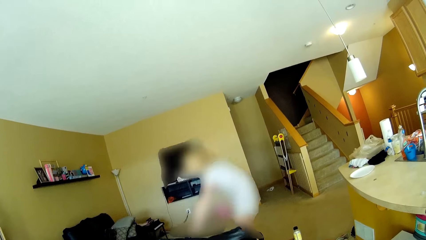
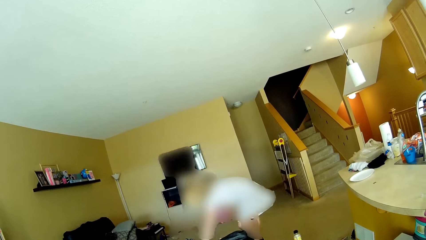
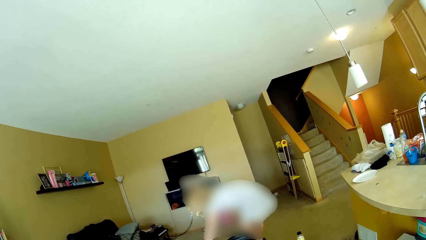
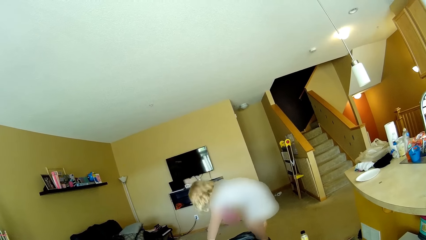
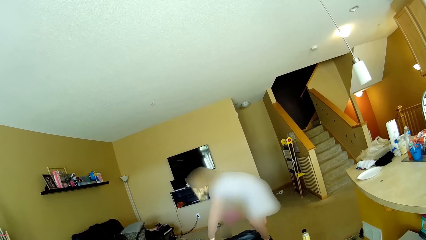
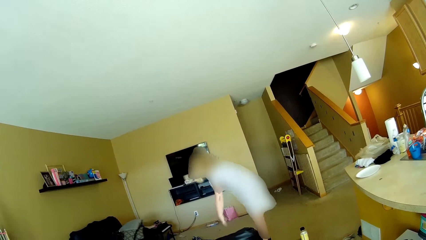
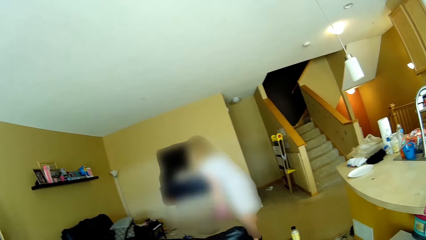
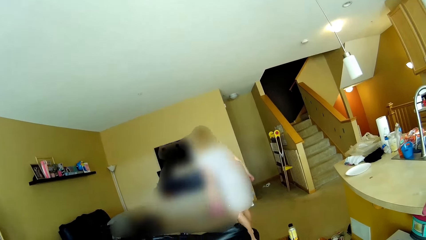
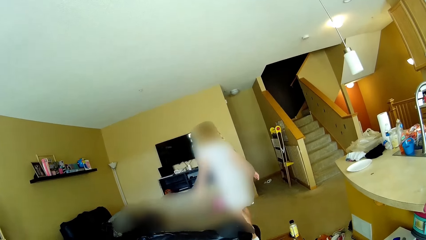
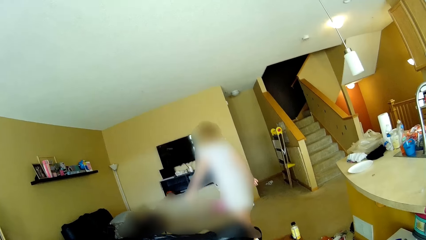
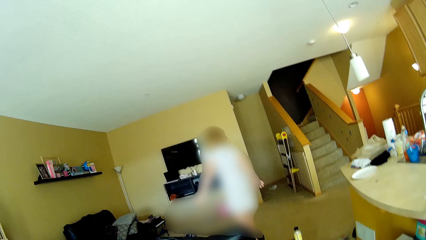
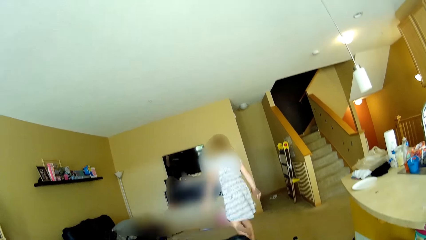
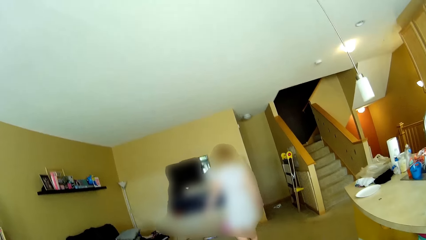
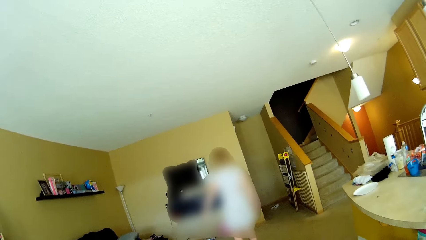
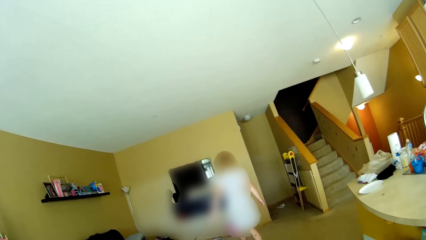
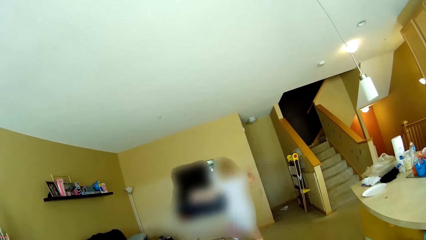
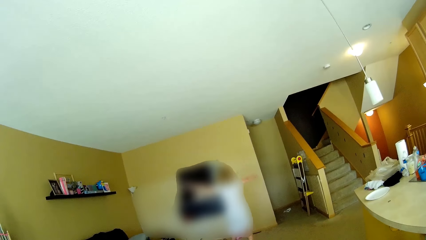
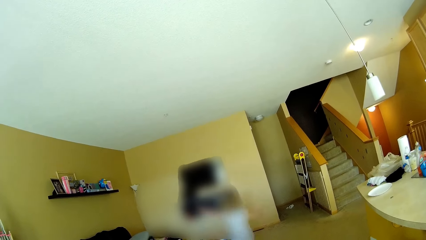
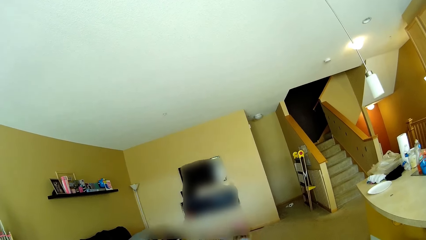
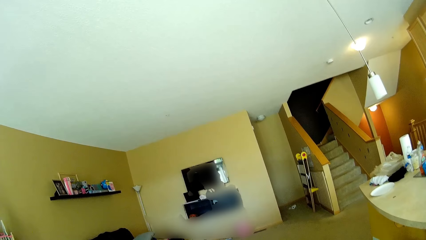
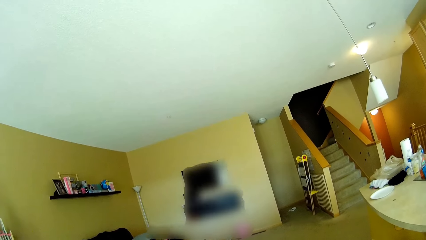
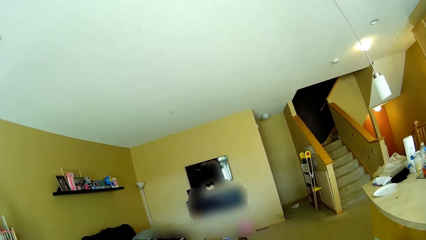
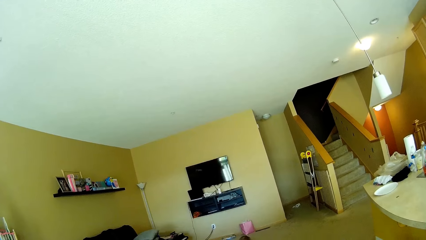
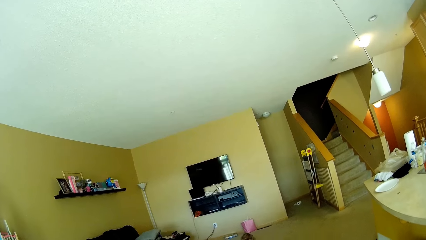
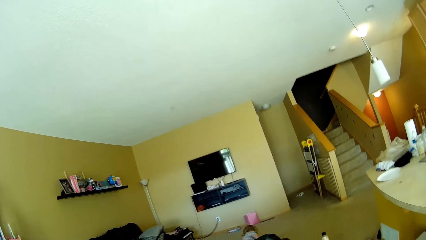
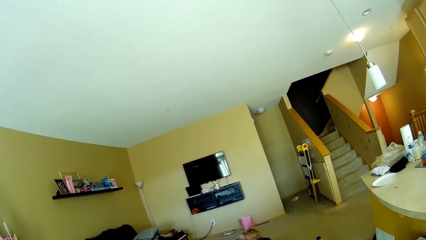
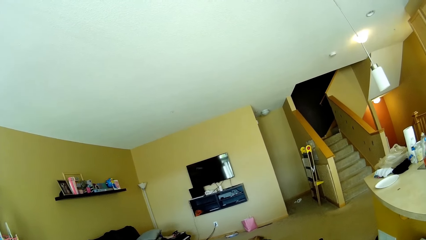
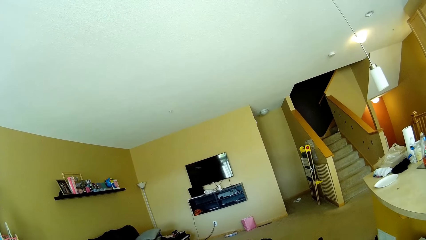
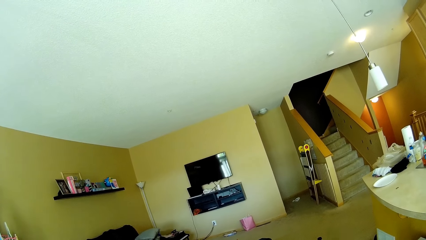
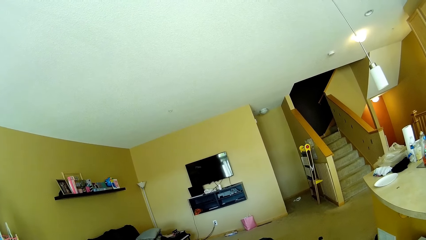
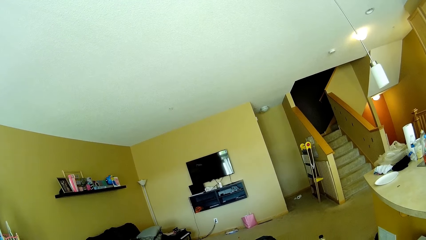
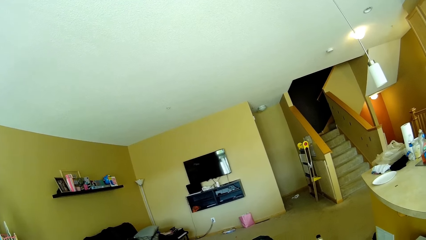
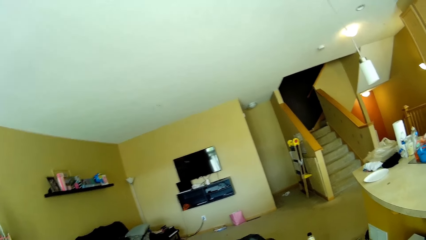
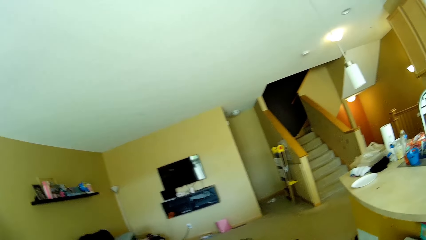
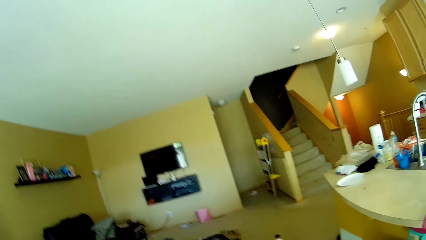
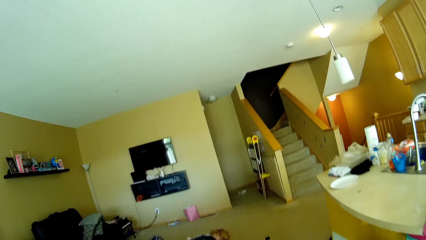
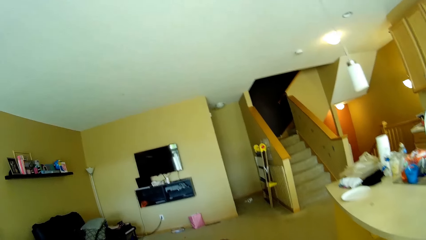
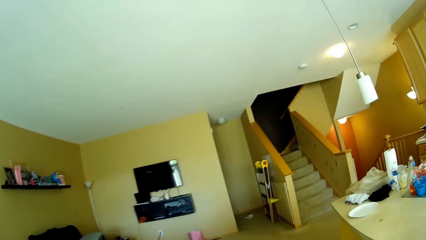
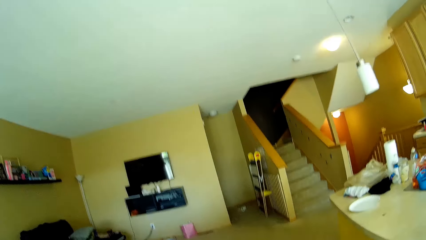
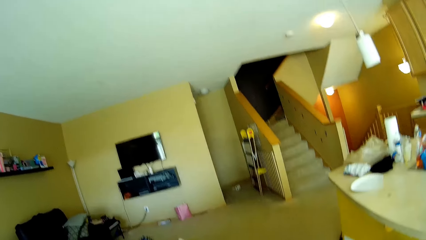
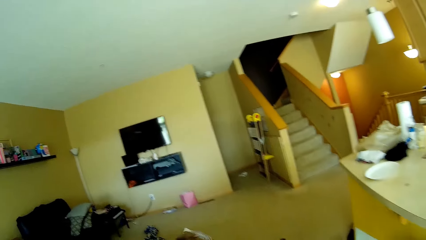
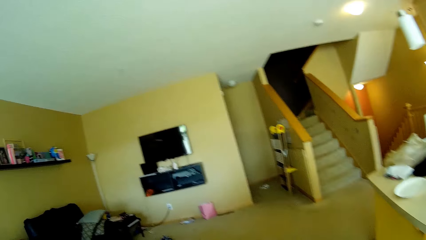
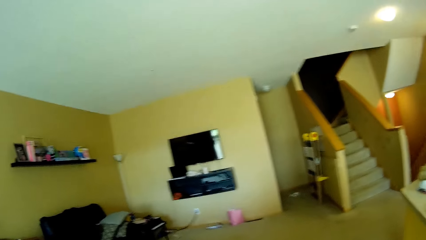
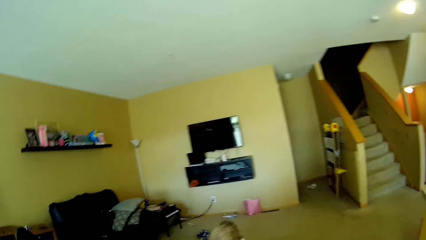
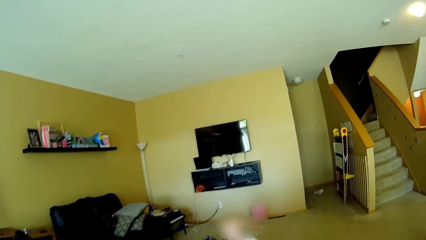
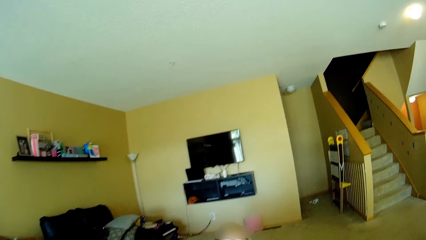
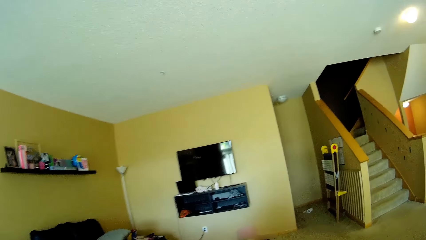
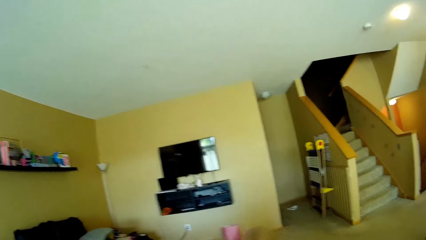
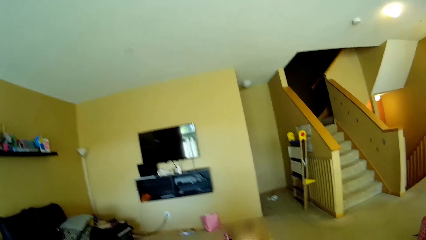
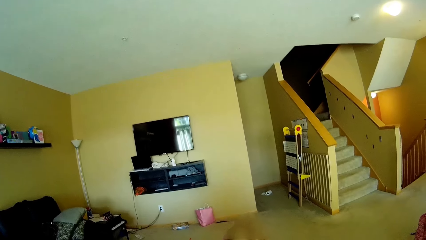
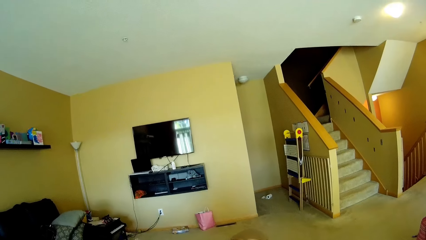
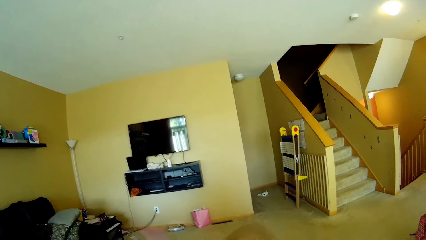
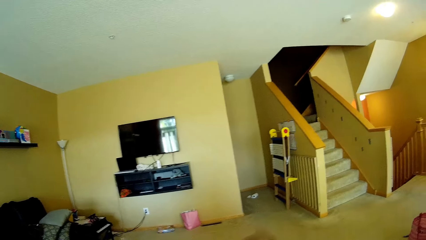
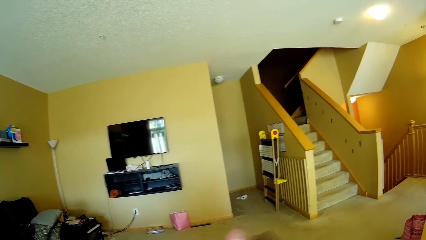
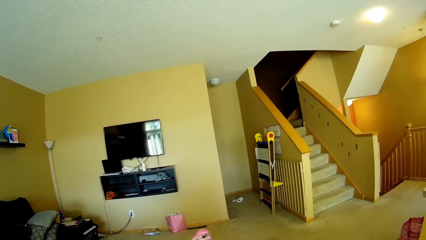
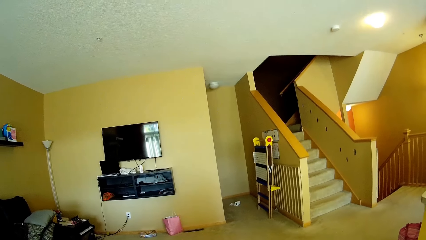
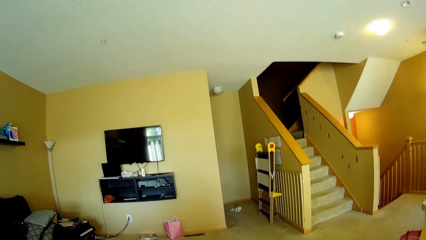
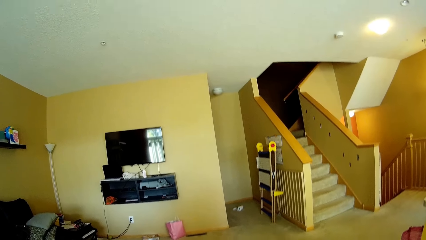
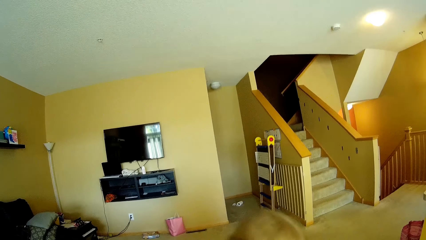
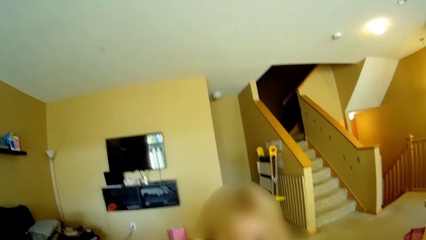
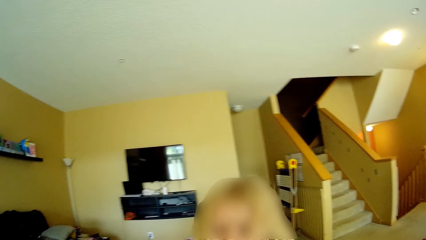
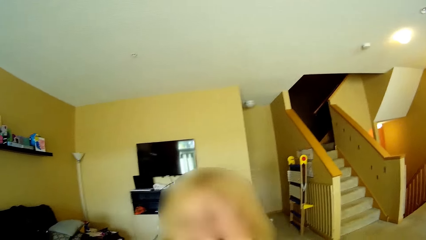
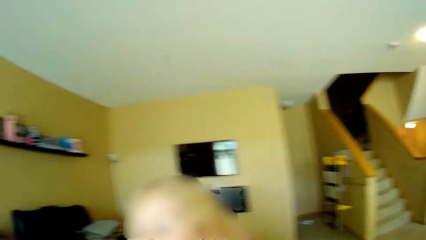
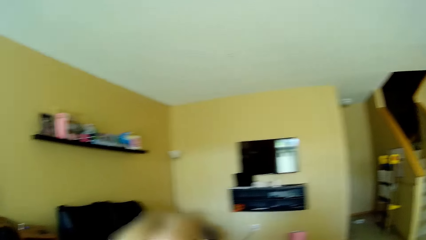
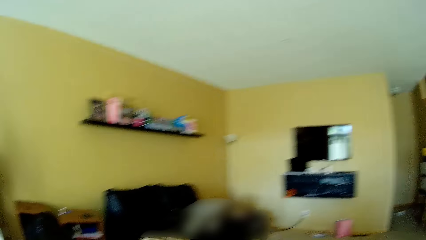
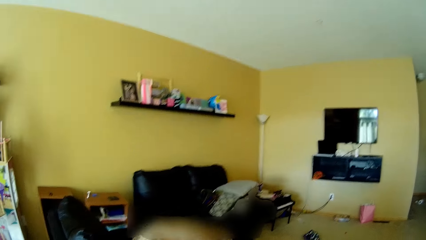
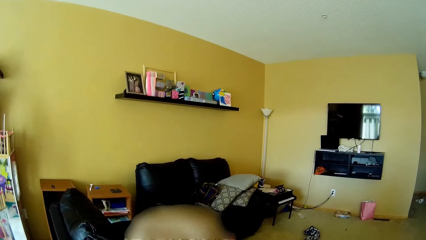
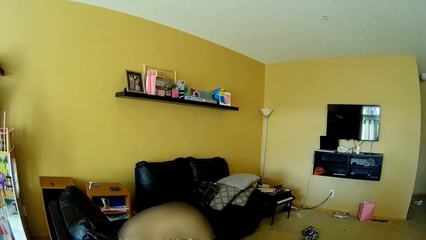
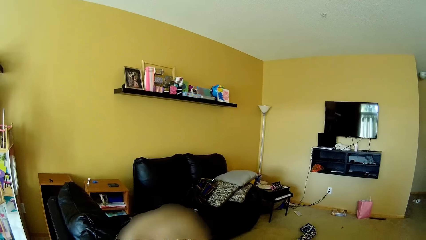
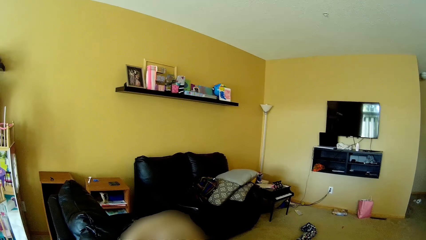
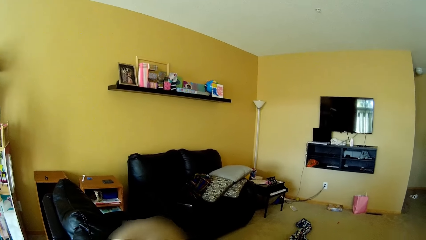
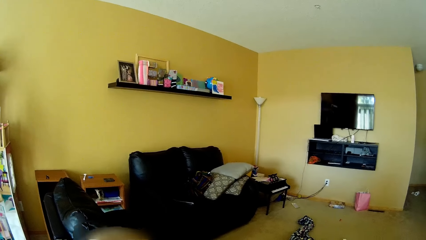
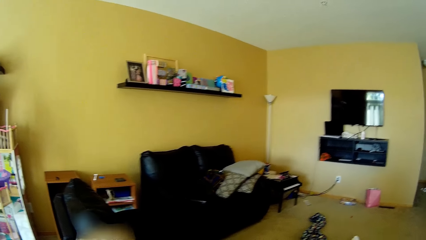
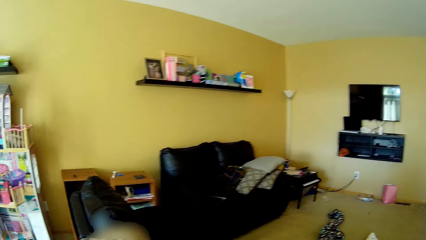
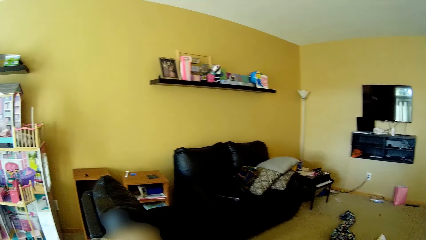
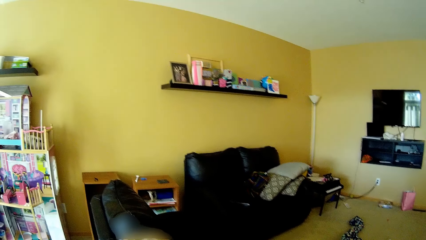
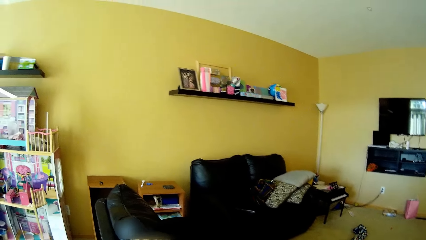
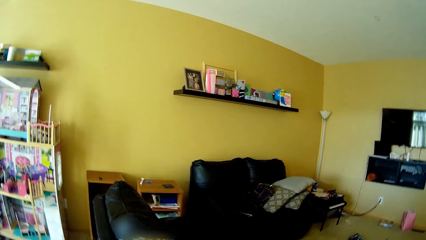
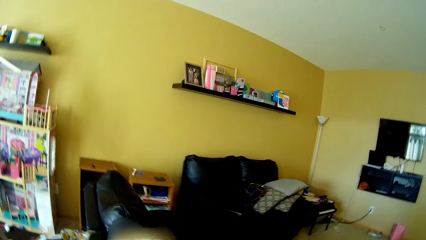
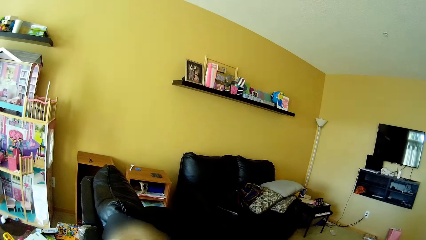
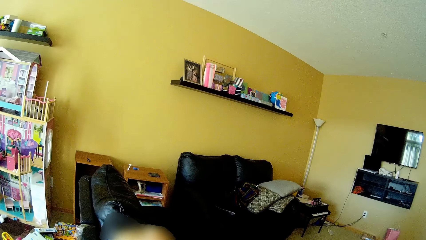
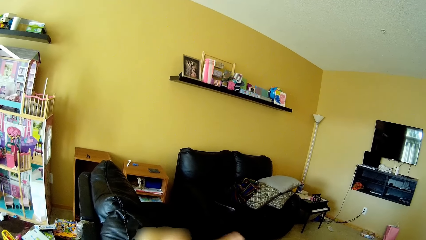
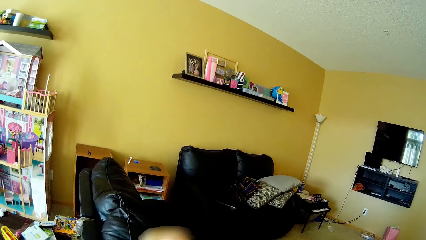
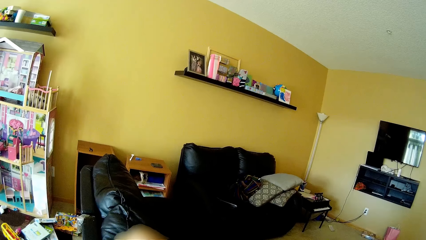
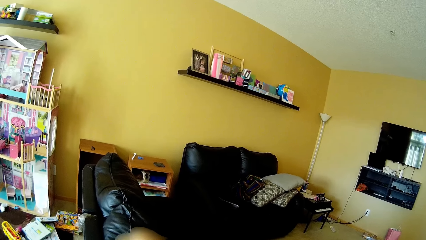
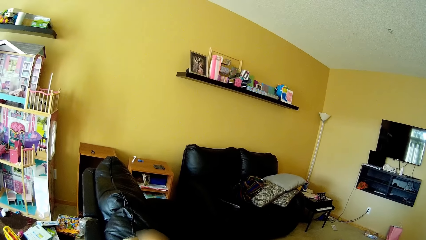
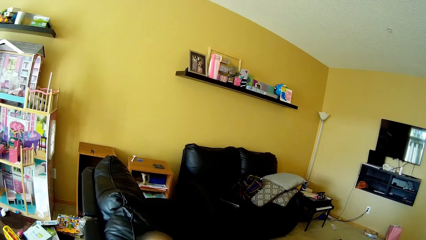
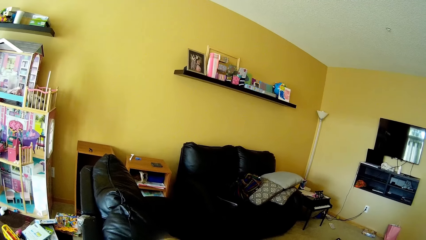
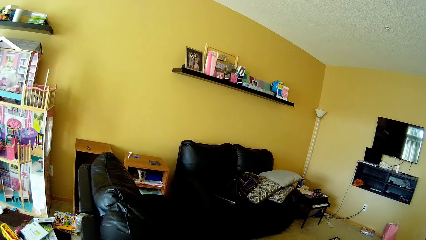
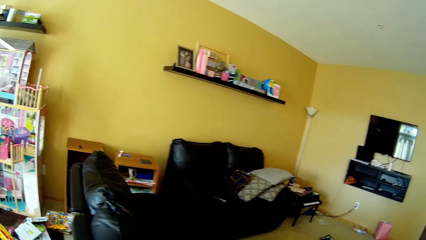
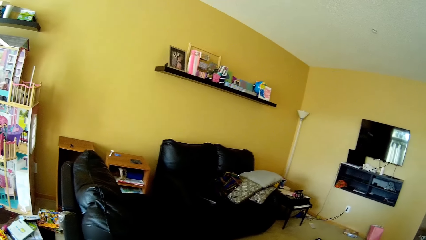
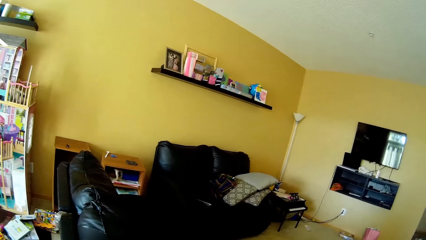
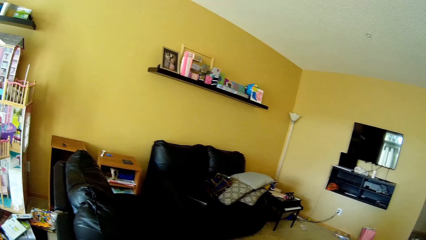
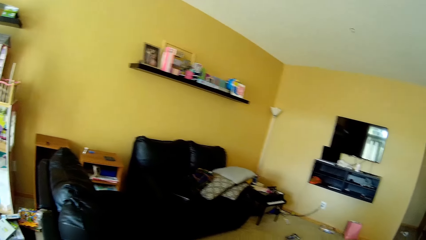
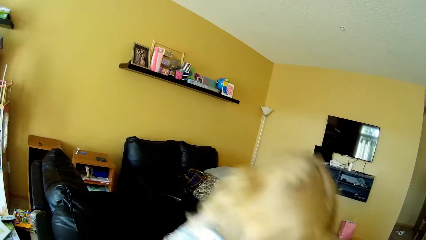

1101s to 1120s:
The camera wearer talks to the girl. The girl jumps off the black sofa to a floor in the living room. The girl falls to the floor. The girl sings. The camera wearer walks towards the black sofa in the living room. They talk to the girl. The girl speaks. The girl waves a hair comb. The camera wearer calls the name of the girl. The girl responds to the camera wearer. The camera wearer calls the name of the girl. The girl talks to the camera wearer.
